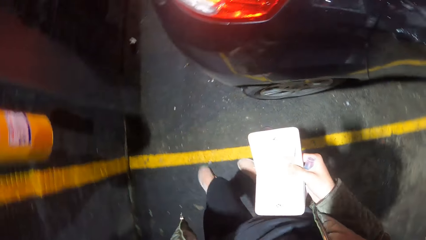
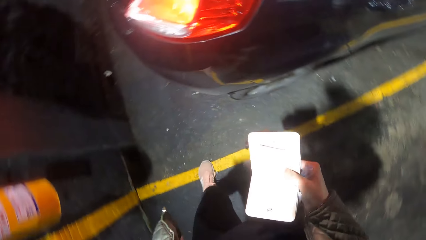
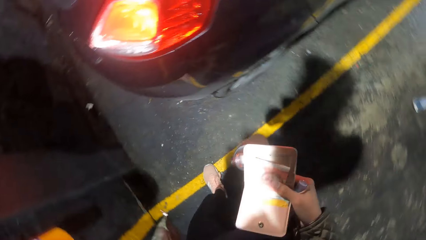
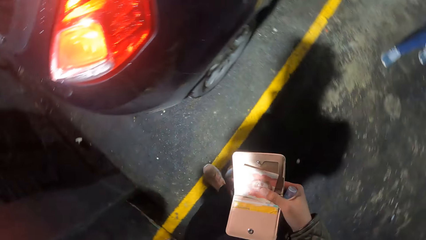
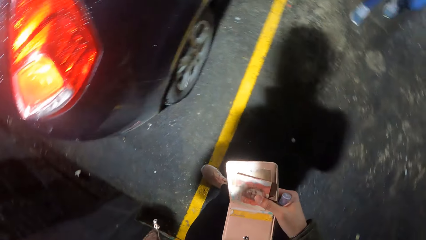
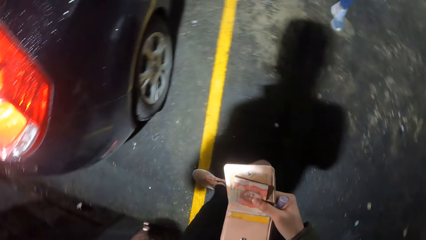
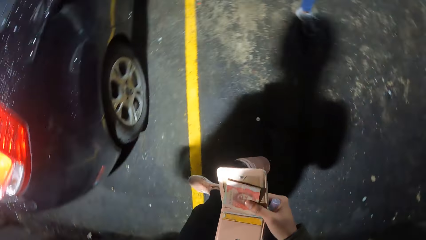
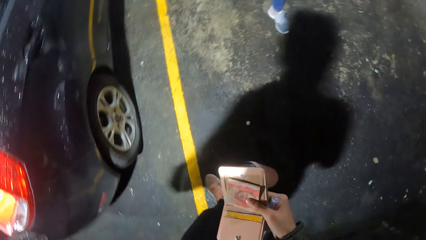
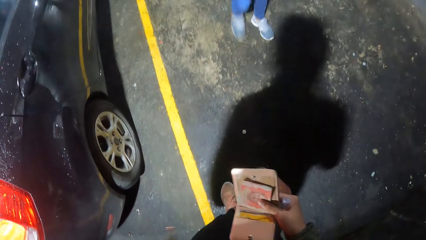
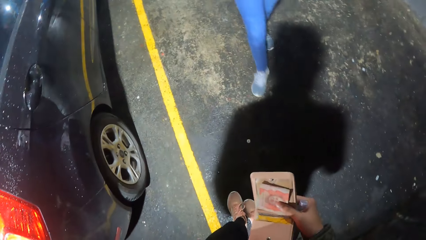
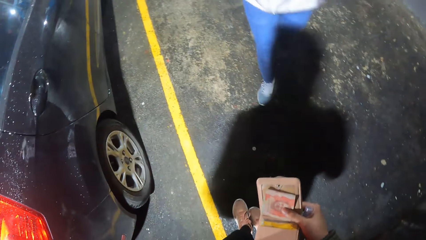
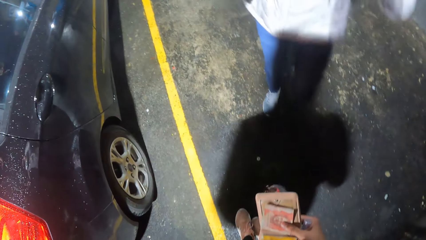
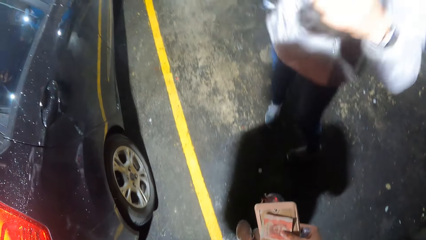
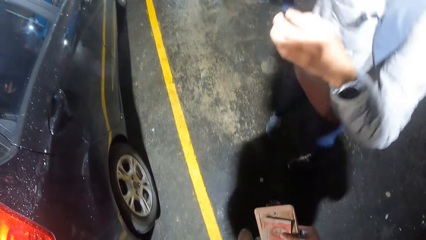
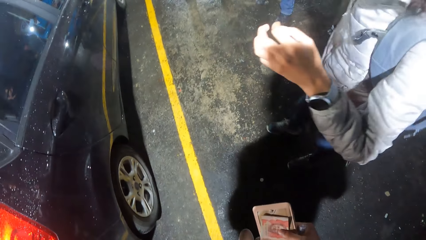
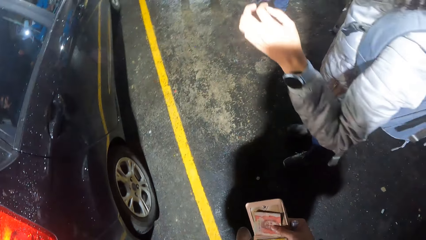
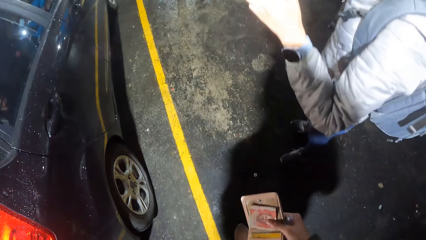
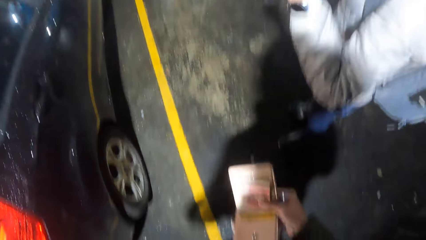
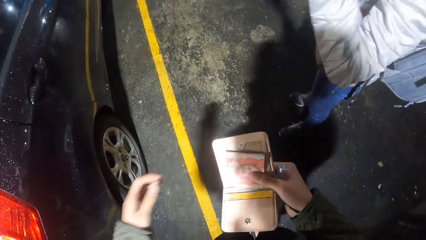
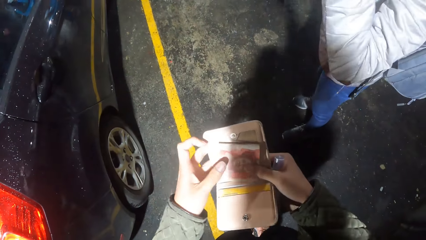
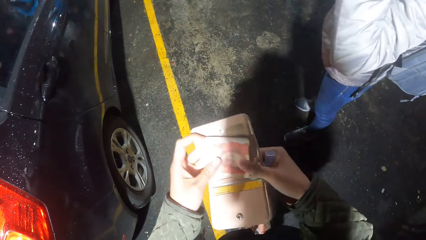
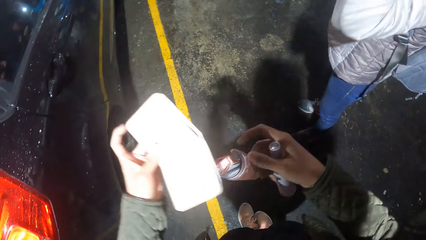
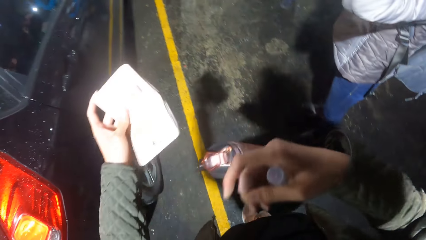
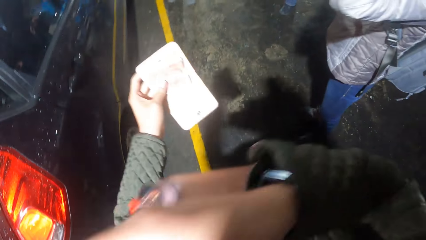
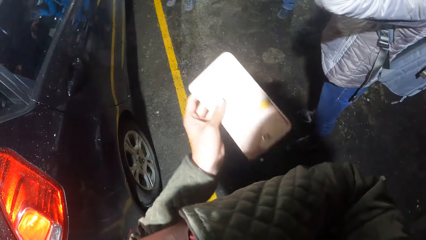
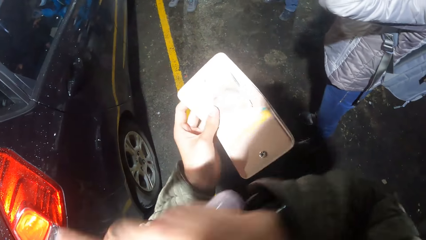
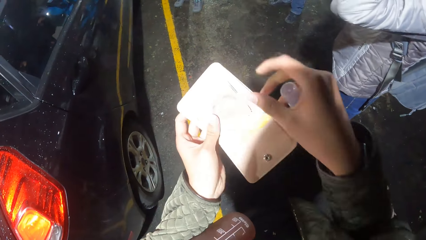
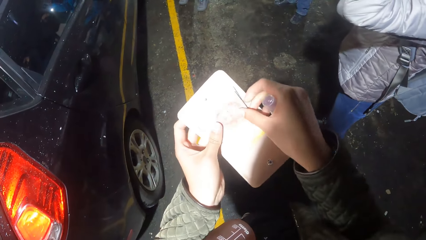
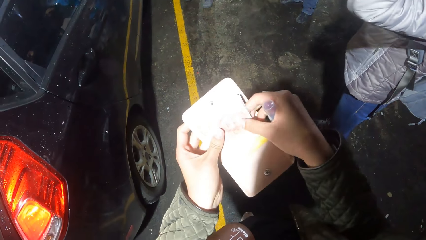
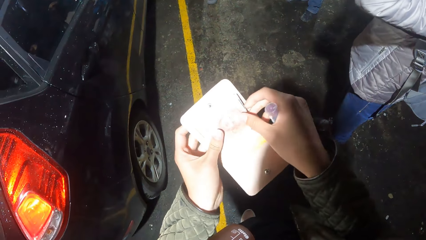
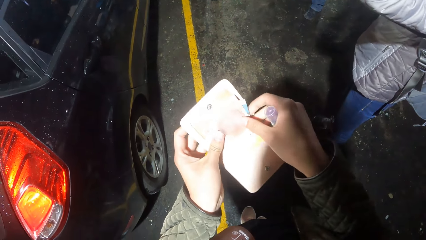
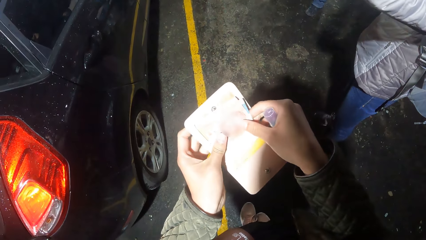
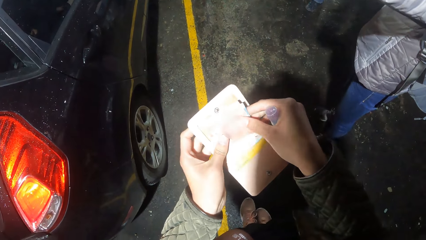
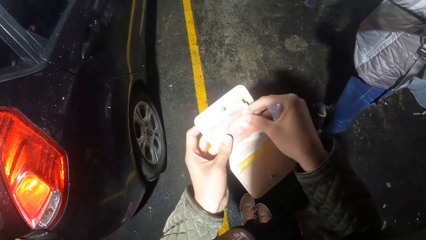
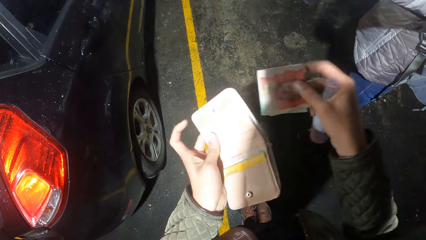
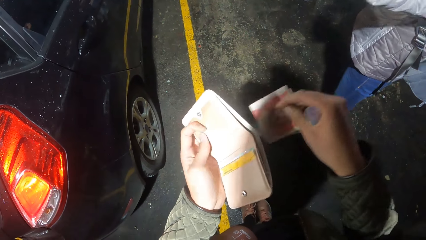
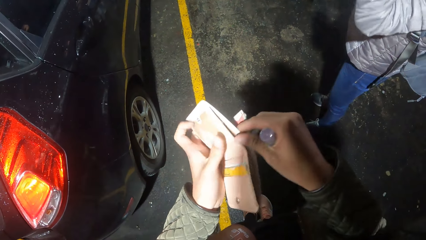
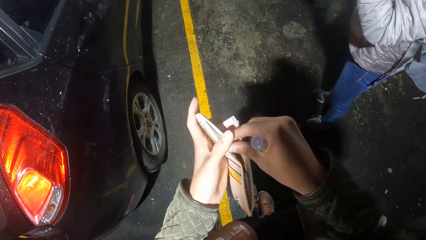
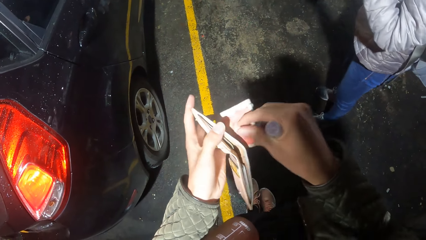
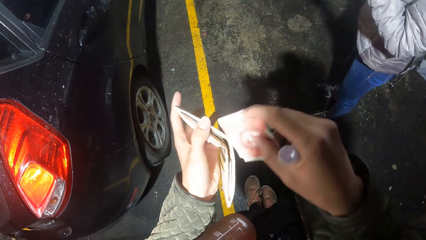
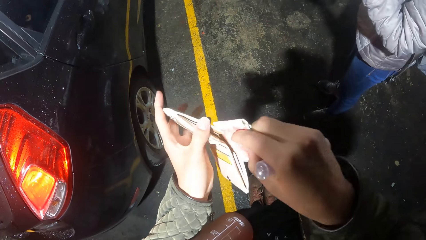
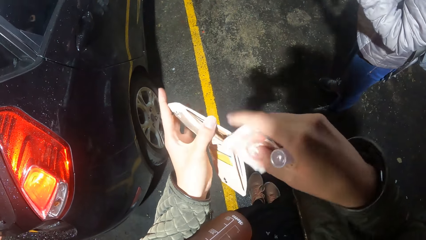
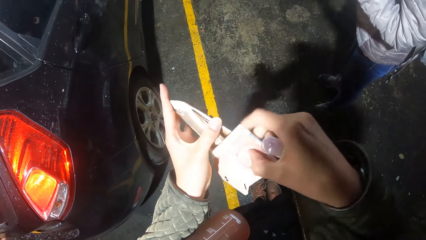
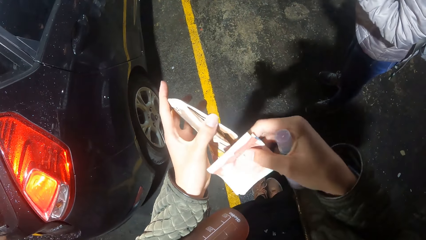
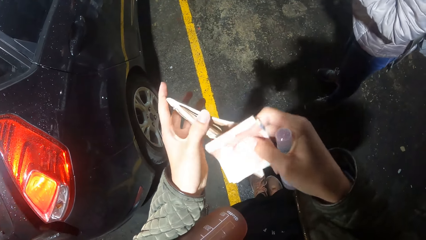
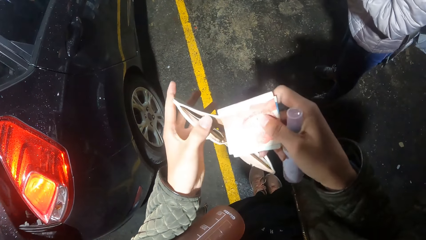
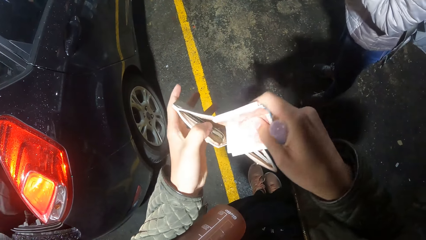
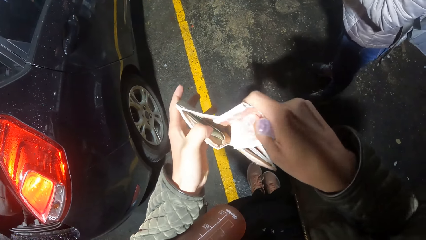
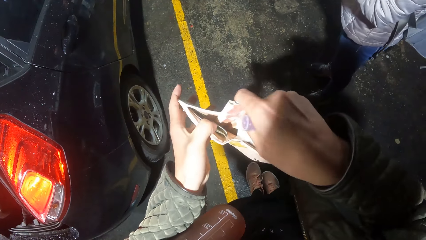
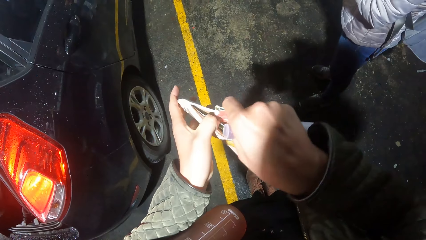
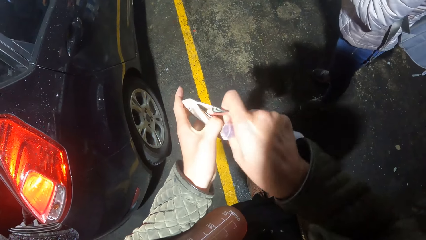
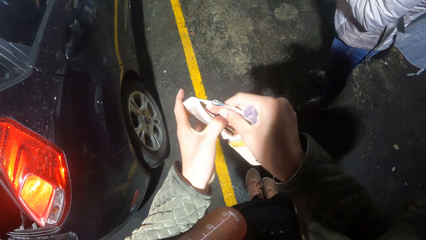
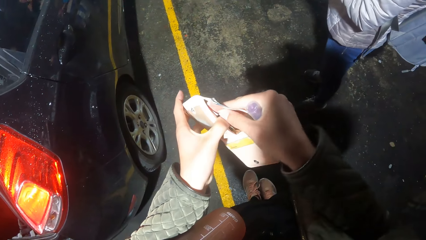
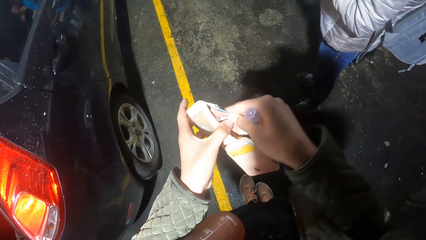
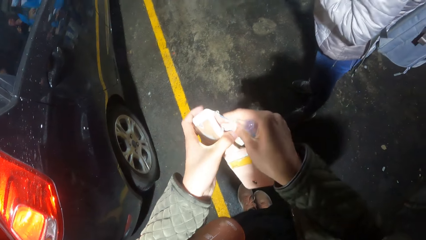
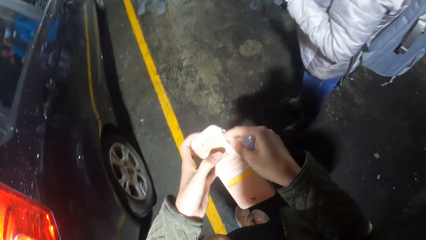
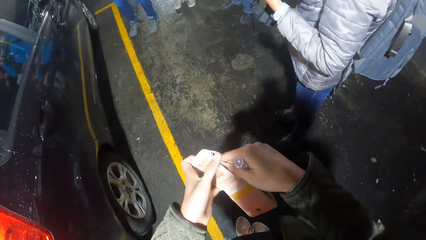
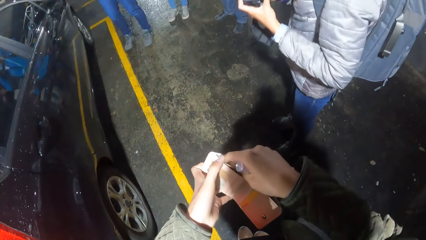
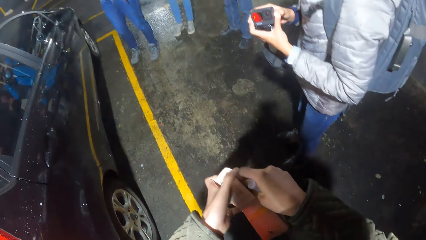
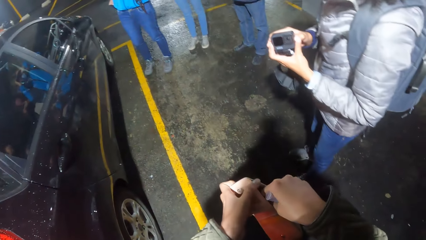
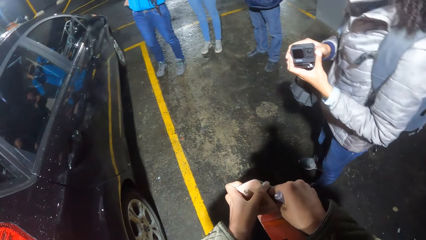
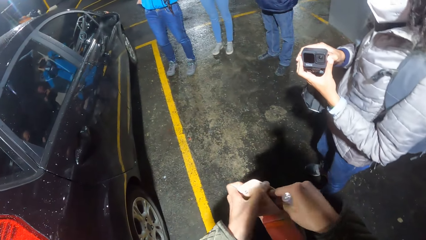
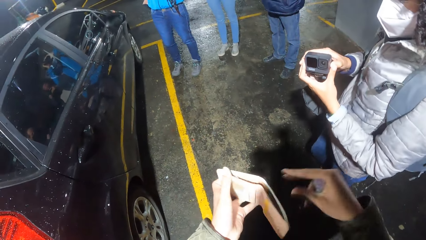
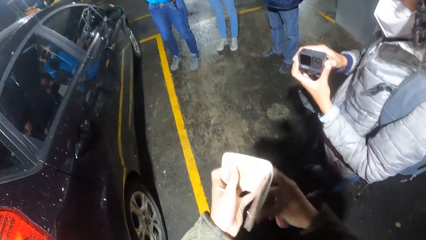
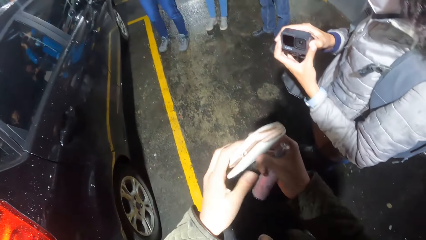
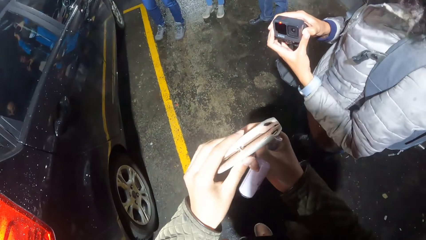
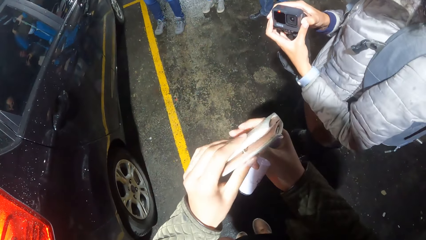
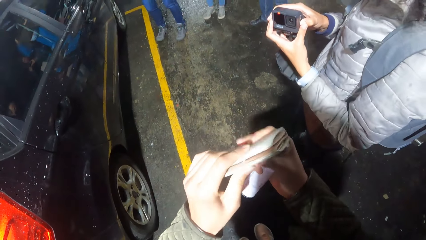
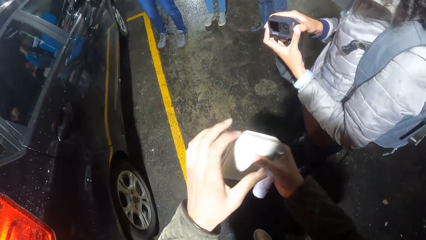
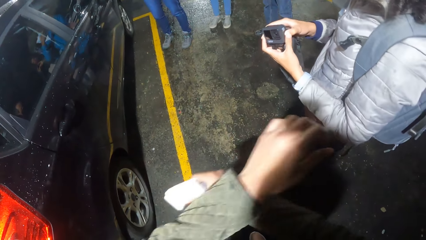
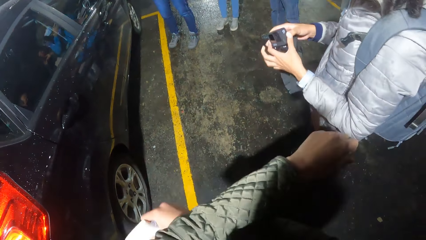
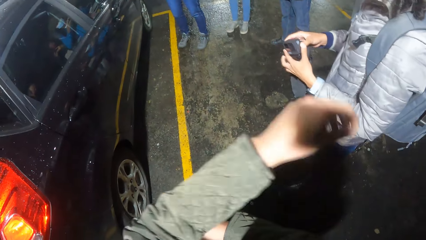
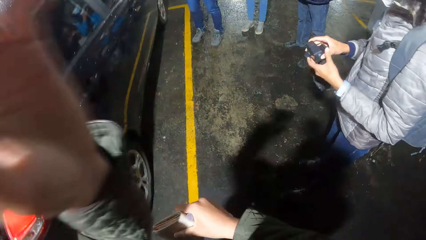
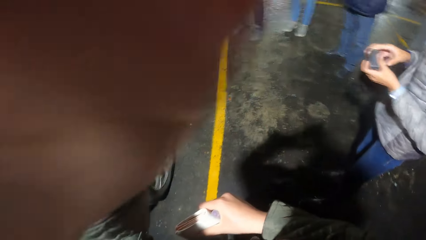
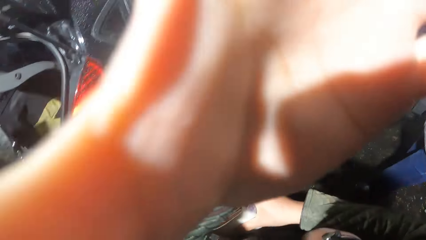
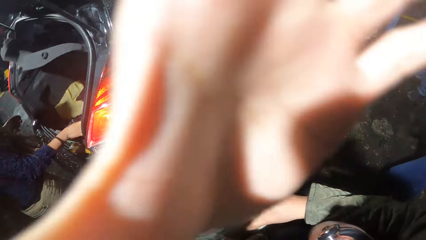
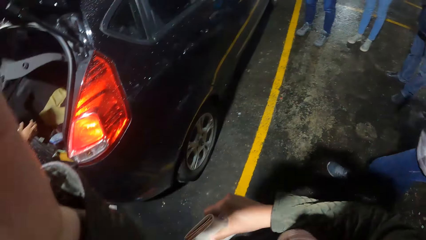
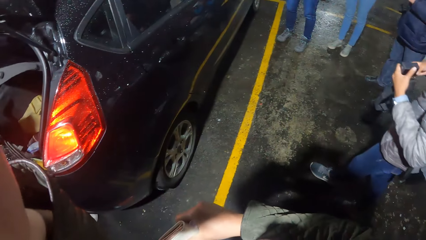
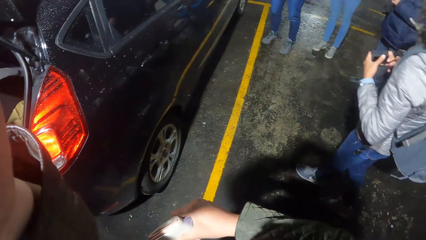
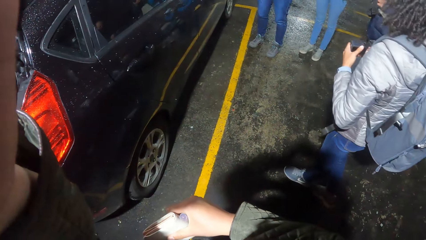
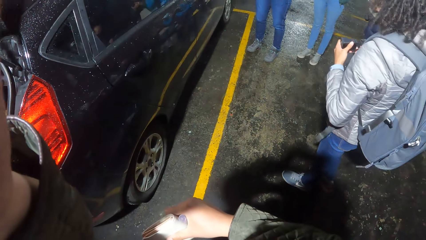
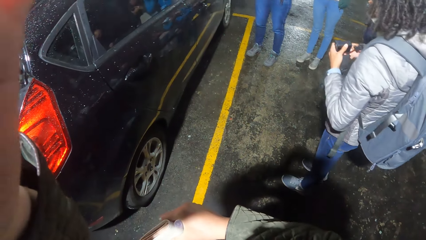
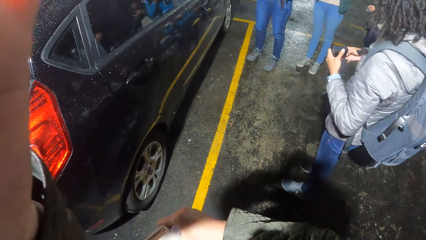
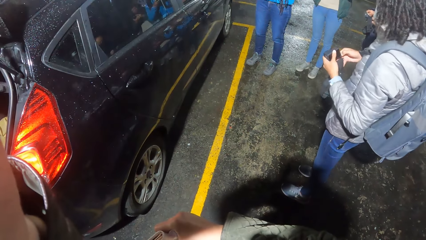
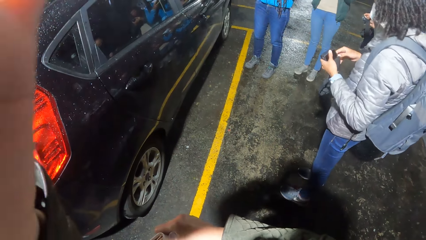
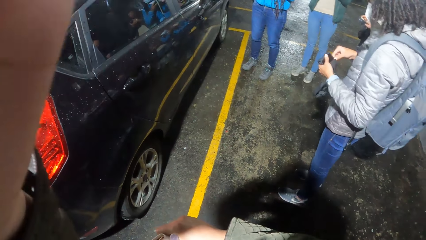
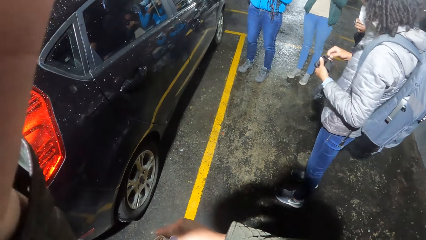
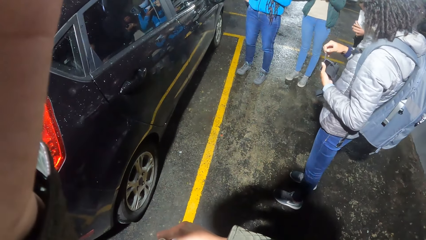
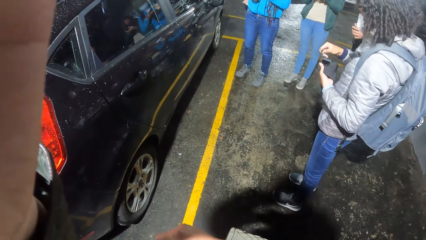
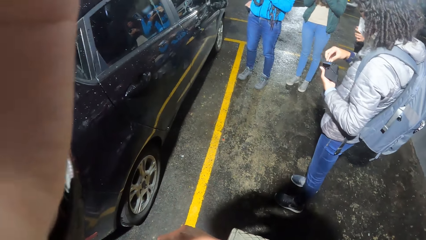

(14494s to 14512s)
The camera wearer turns around. She passes the wallet in her right hand to her left hand. She moves a water bottle. She removes the money on the wallet with her right hand. She opens the wallet. She puts the money in the wallet with her right hand. A woman operates a camera with both hands. The camera wearer locks the wallet with both hands. She moves her hand. She touches her hair with her left hand. She holds the camera.
